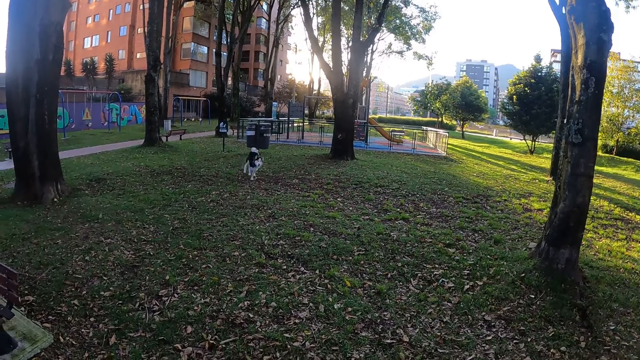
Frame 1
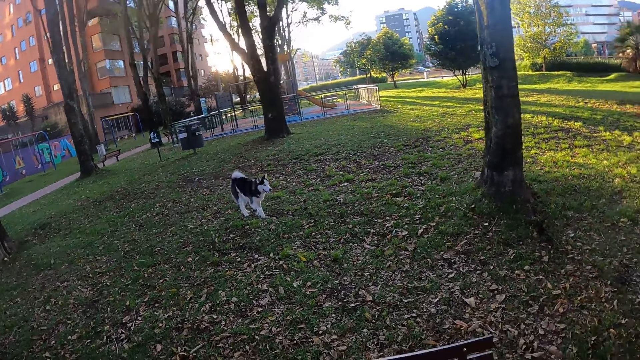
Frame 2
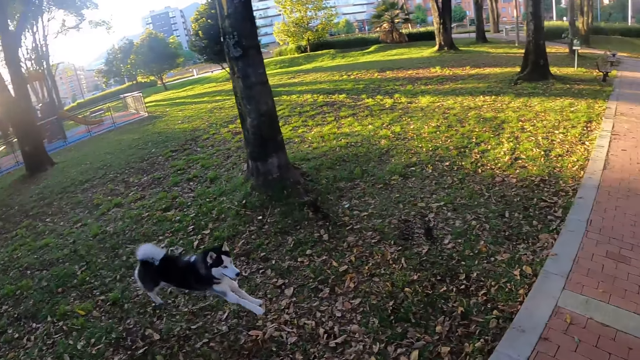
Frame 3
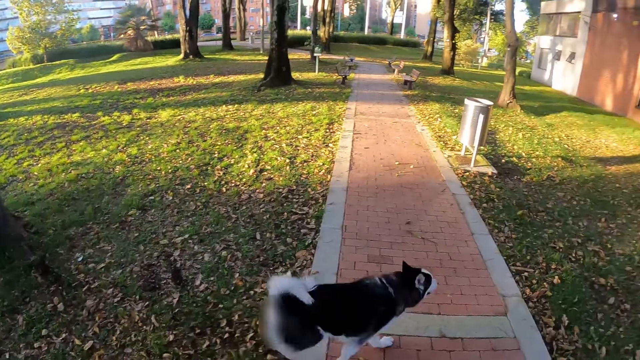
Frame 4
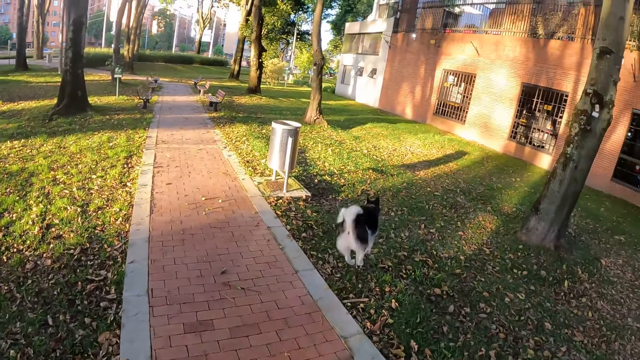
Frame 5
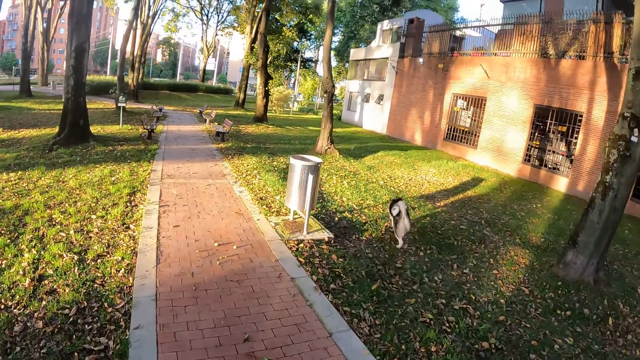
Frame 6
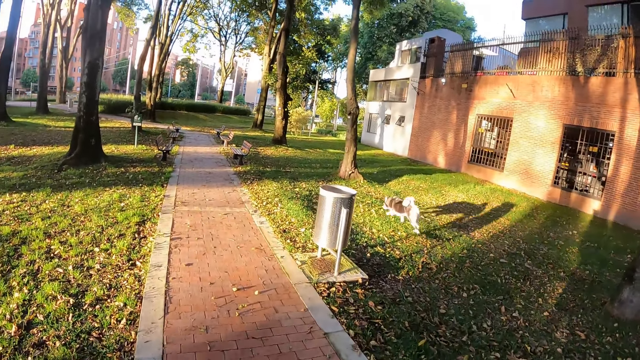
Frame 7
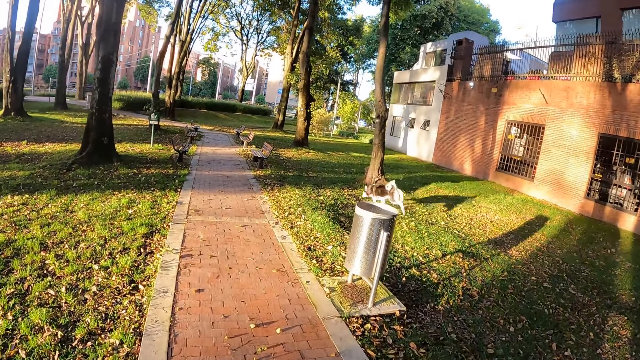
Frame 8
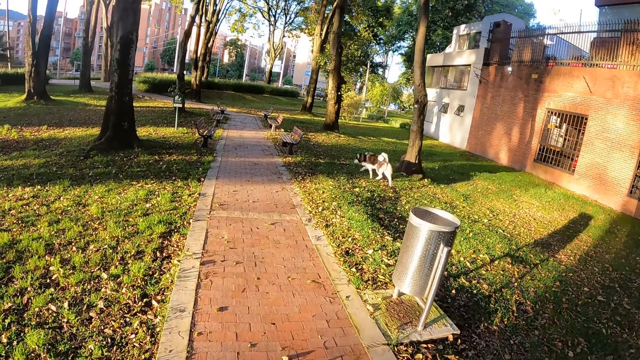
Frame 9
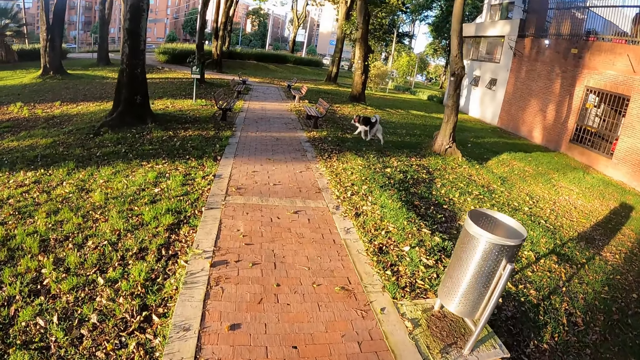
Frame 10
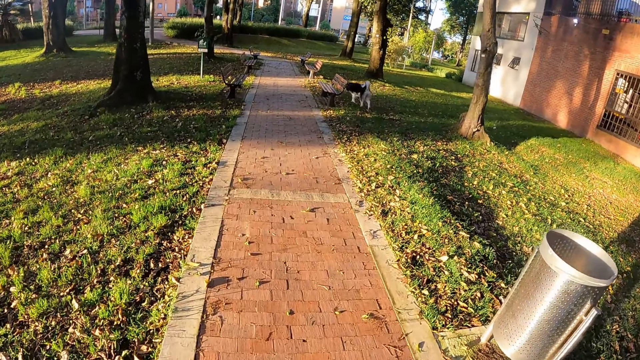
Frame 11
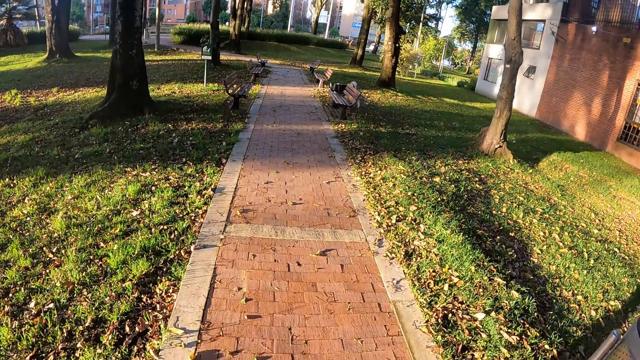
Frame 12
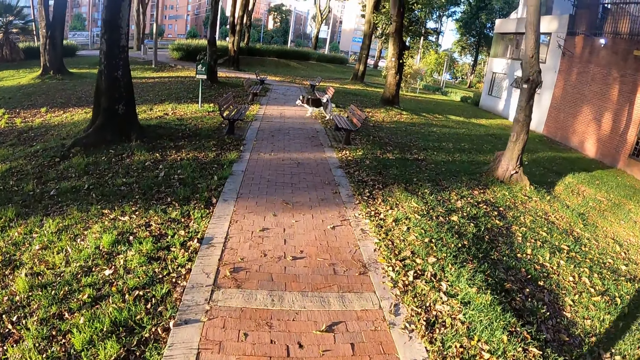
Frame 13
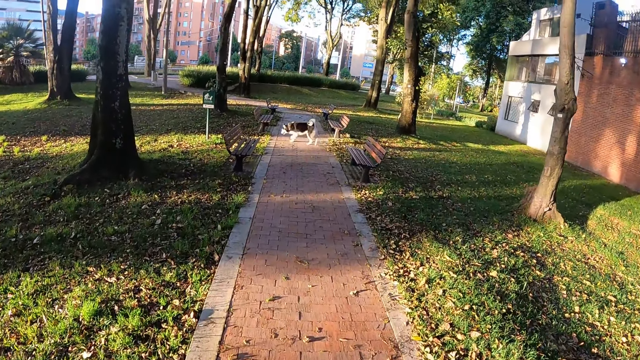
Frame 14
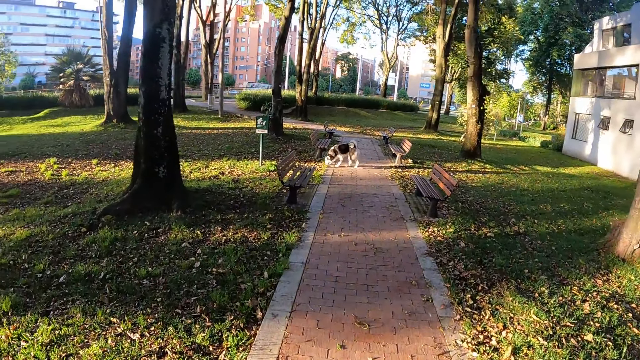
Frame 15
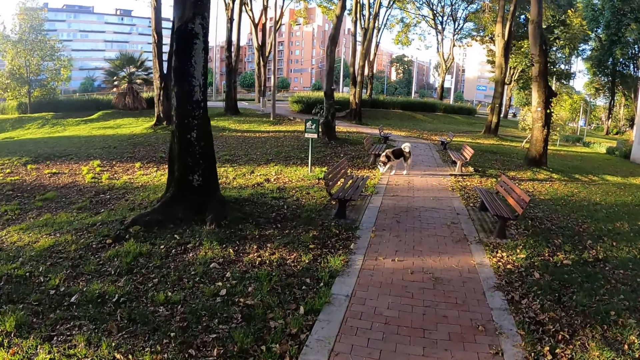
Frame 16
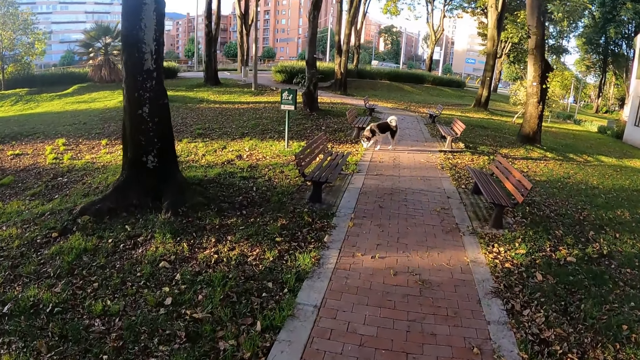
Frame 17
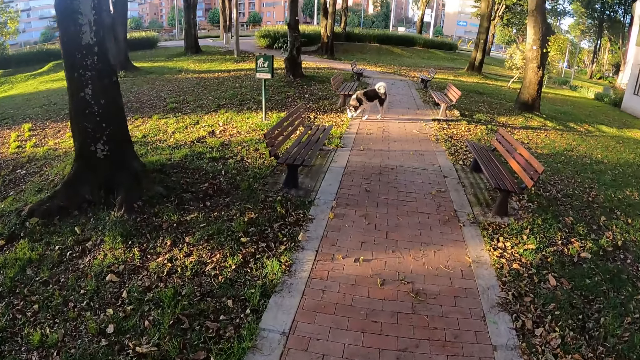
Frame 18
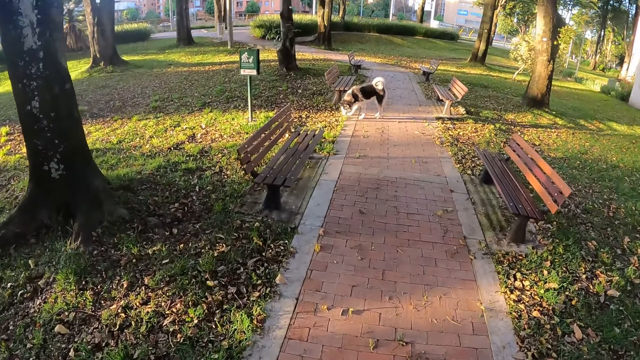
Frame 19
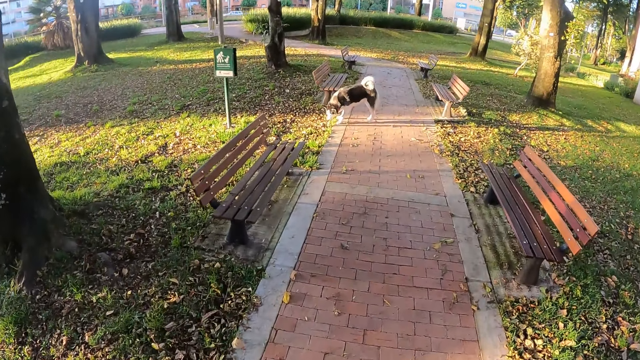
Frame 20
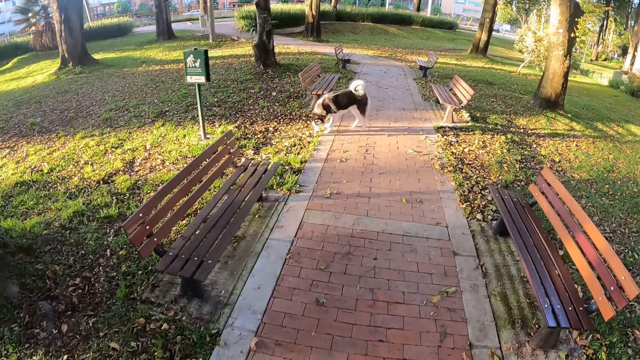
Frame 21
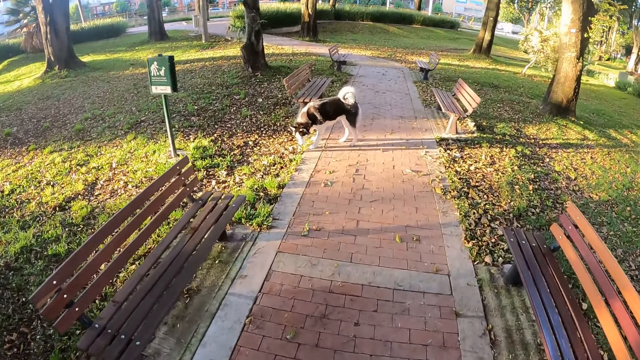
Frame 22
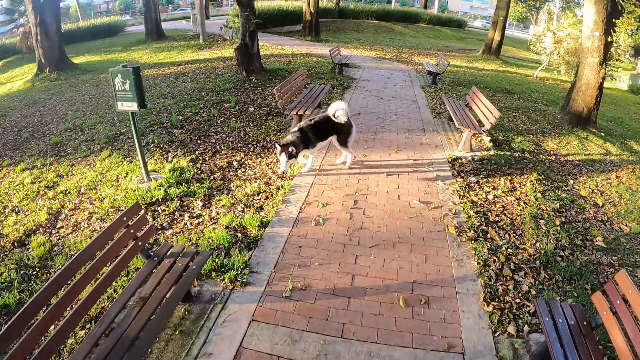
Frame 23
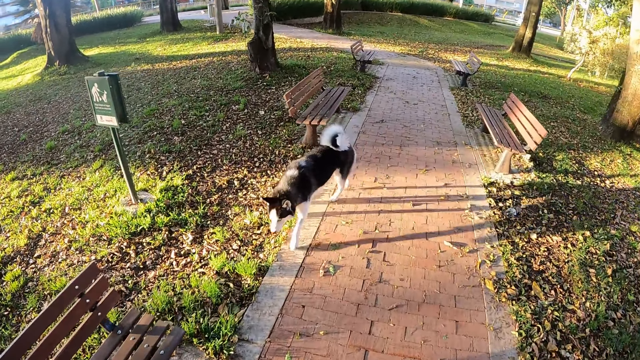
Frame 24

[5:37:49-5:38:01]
A dog runs past the camera wearer. The camera wearer looks at the dog running. They walk on a sidewalk.

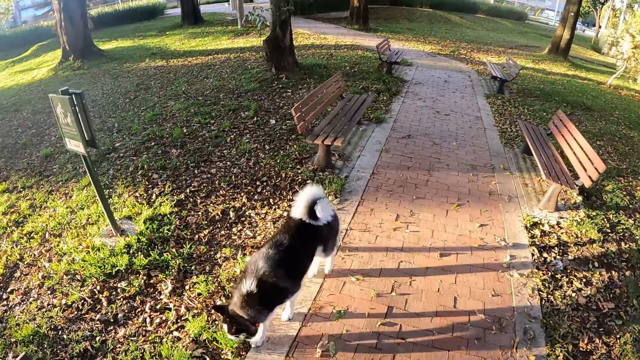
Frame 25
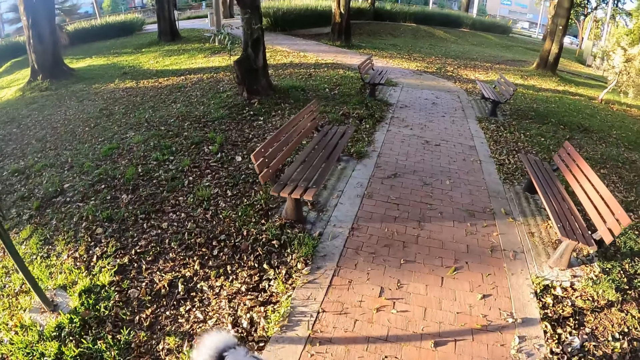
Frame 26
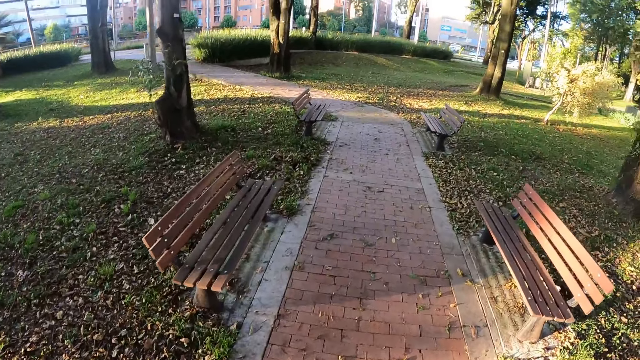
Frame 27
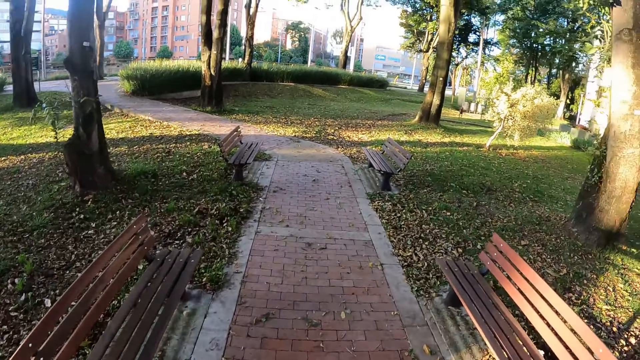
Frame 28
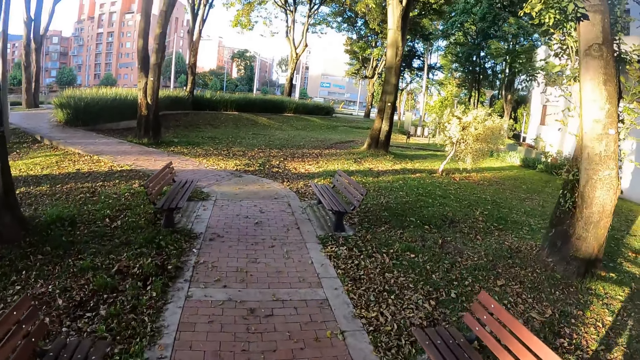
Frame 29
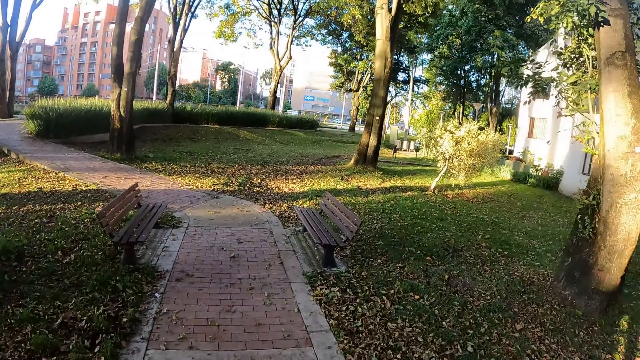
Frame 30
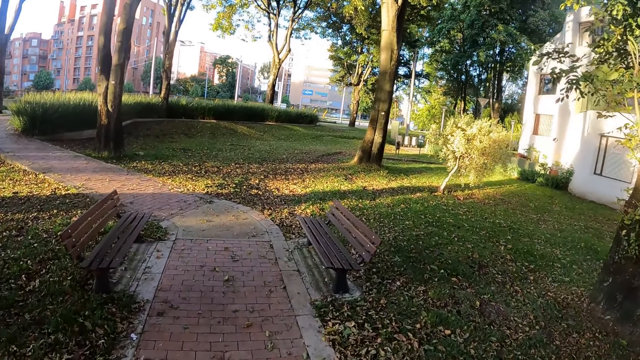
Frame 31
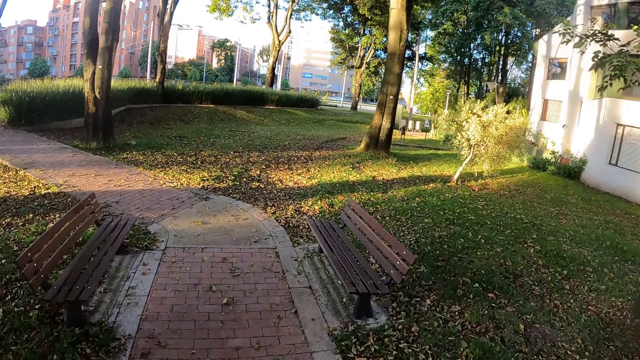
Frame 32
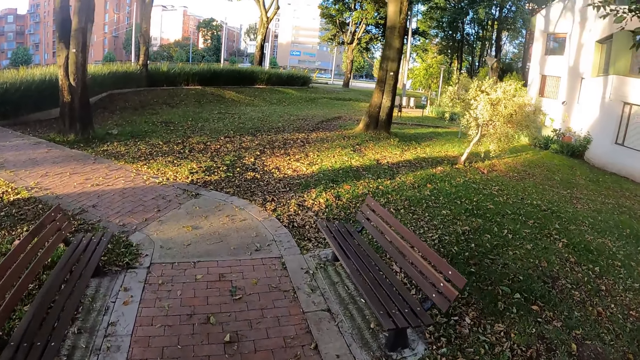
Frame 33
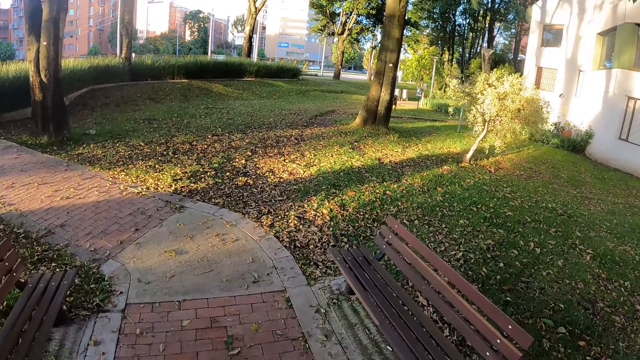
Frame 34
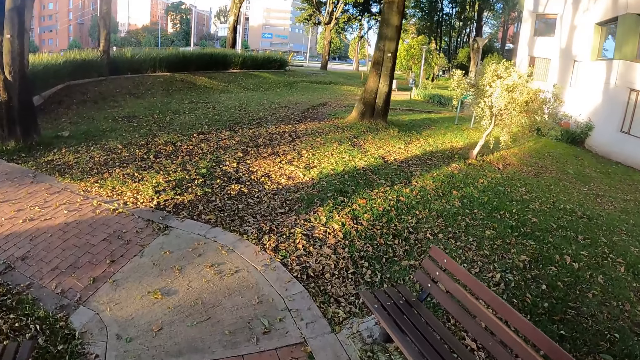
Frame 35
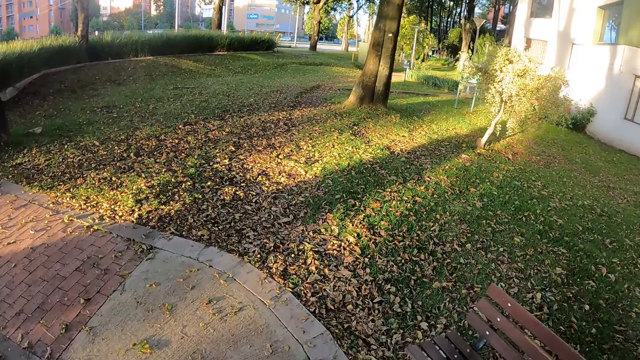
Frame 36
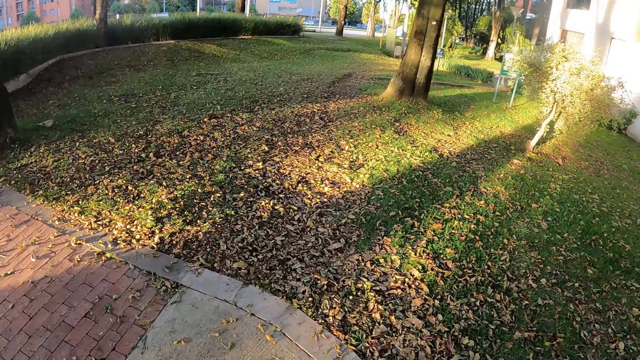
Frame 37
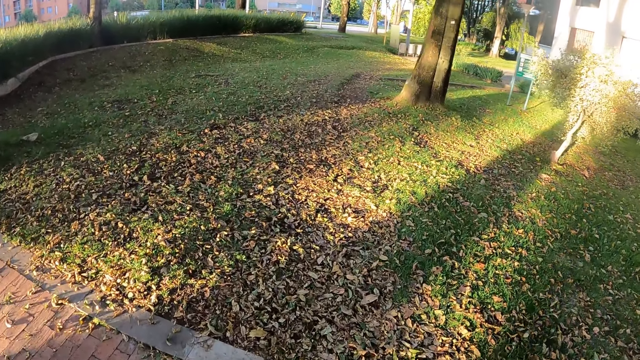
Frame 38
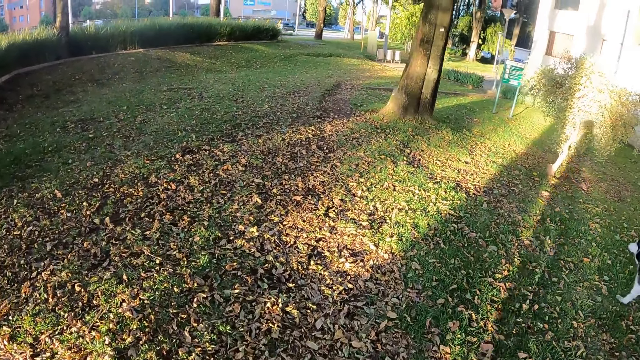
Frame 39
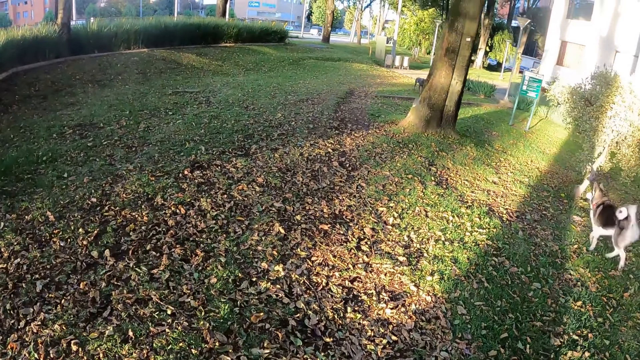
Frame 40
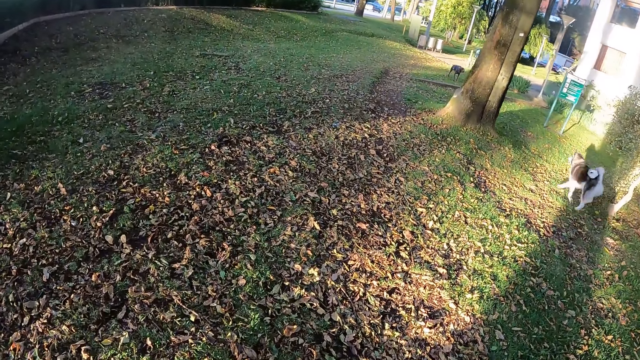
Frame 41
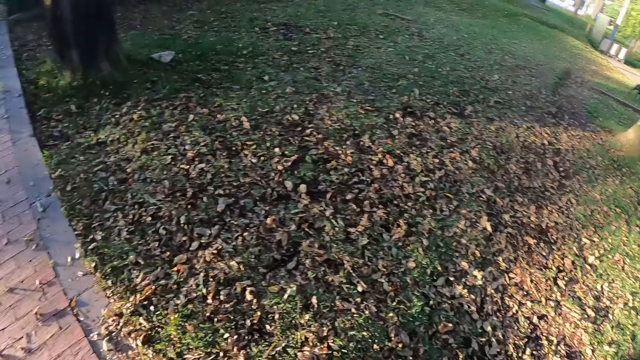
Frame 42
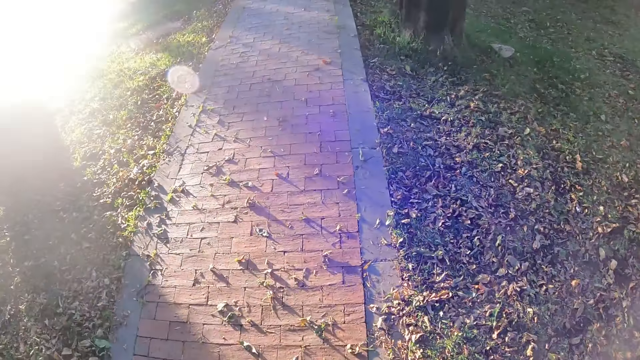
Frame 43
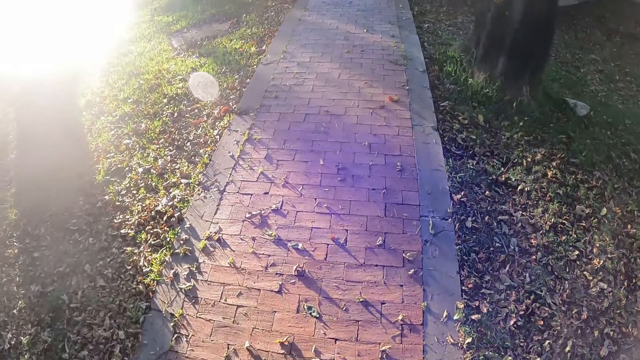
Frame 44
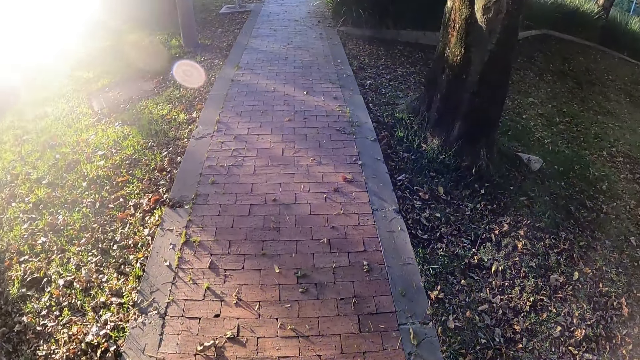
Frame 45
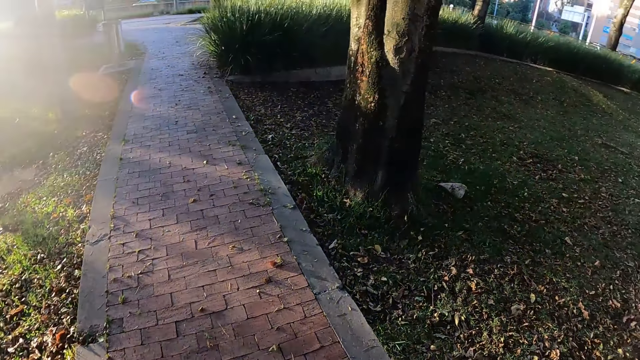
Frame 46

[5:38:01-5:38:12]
The dog runs past the camera wearer.
